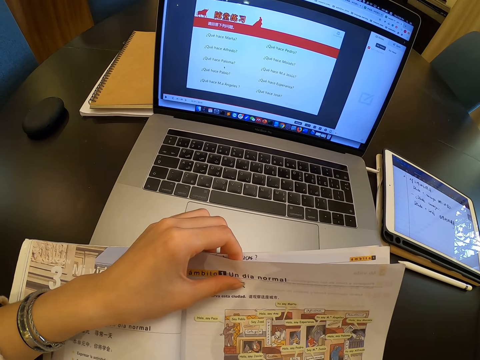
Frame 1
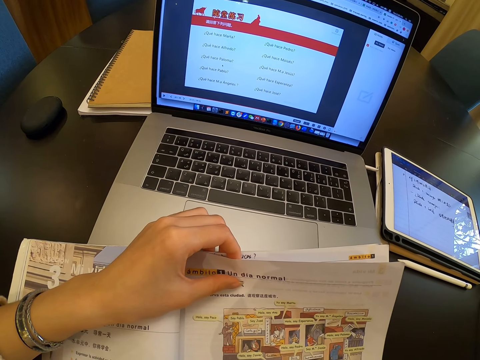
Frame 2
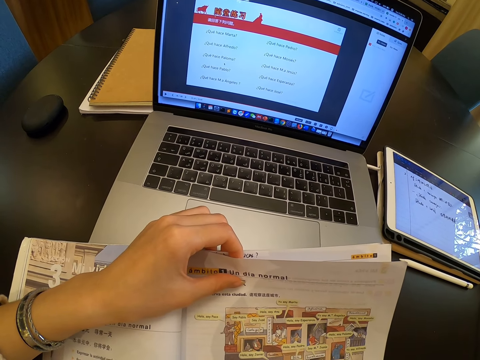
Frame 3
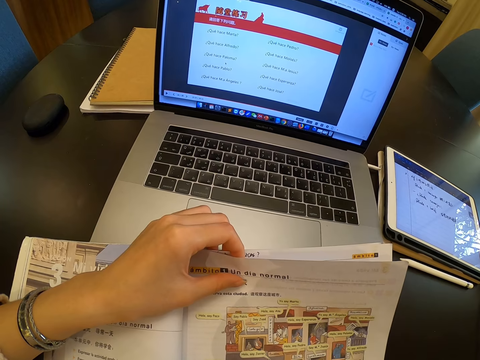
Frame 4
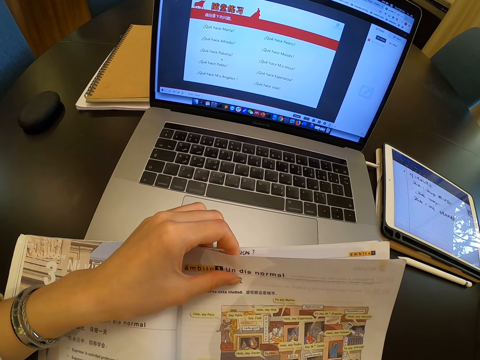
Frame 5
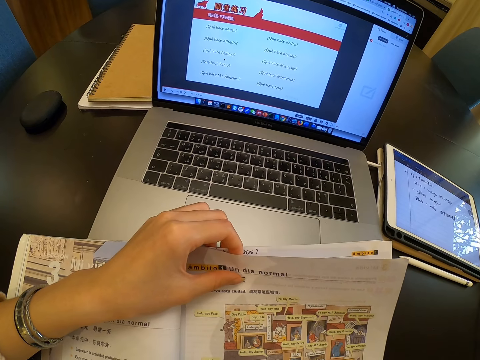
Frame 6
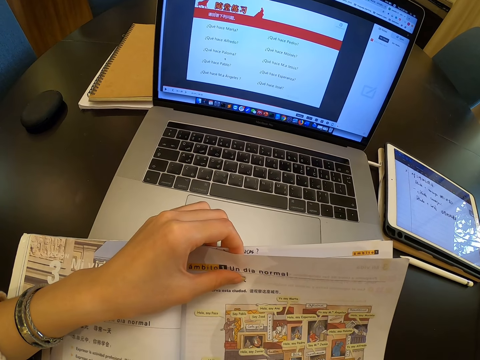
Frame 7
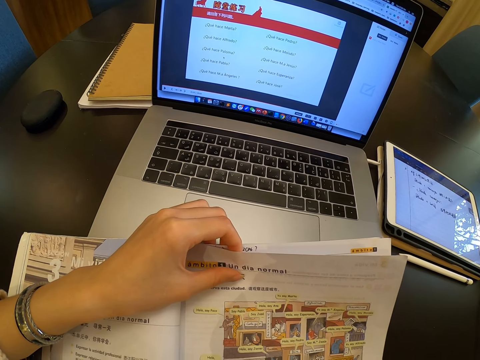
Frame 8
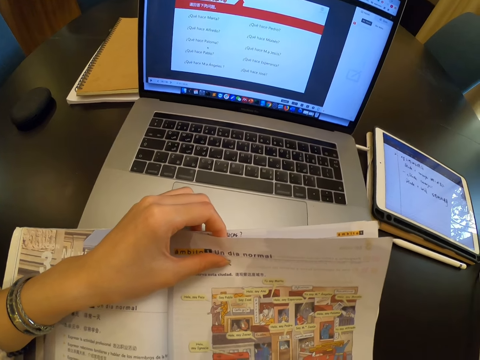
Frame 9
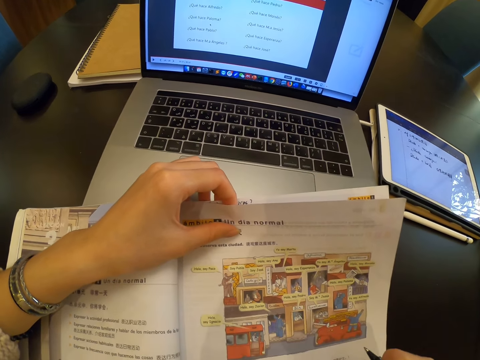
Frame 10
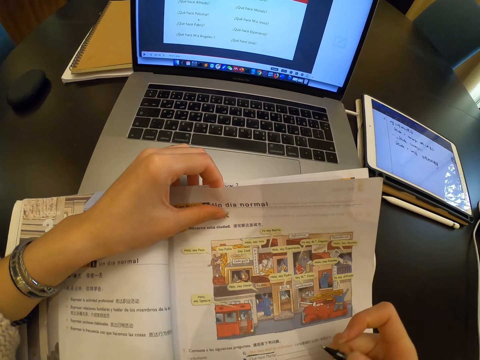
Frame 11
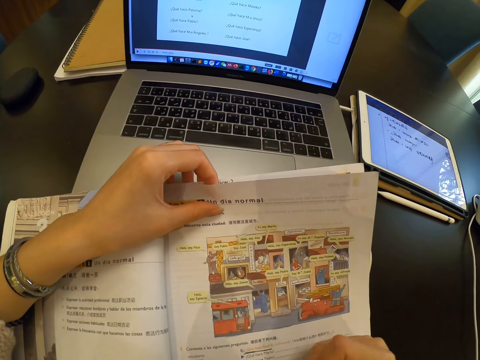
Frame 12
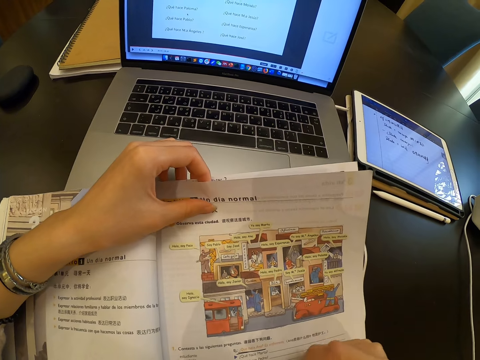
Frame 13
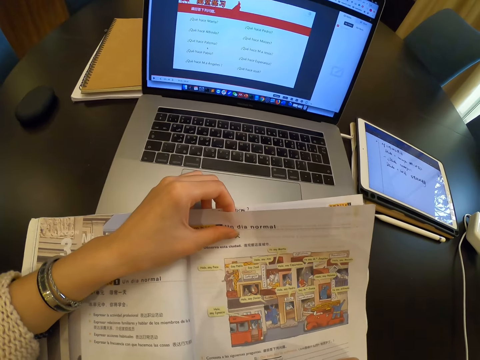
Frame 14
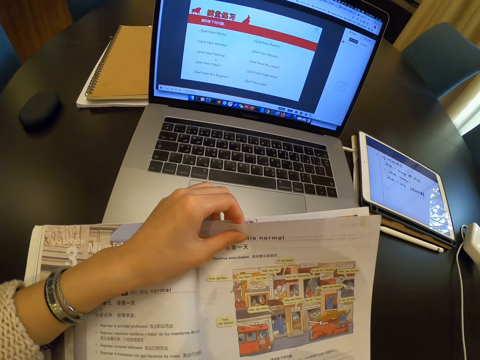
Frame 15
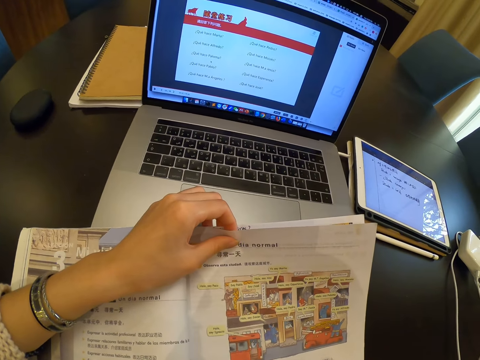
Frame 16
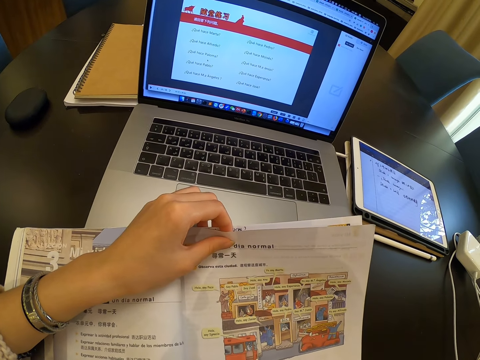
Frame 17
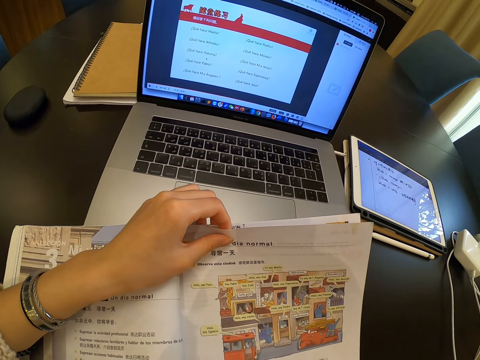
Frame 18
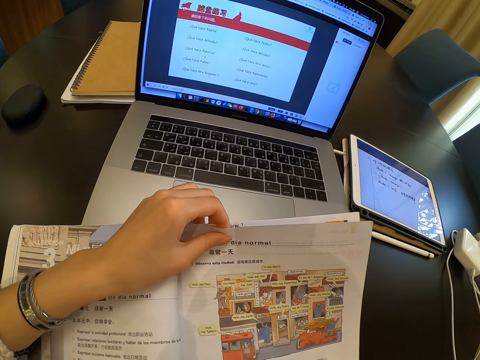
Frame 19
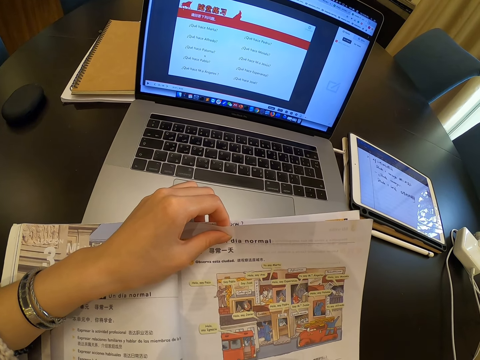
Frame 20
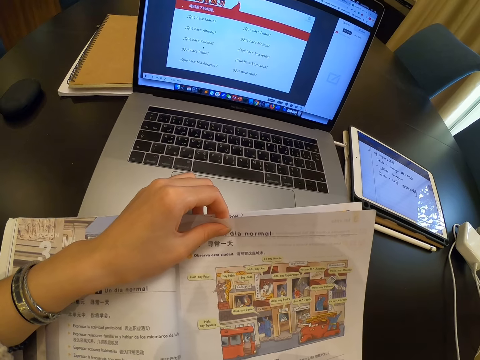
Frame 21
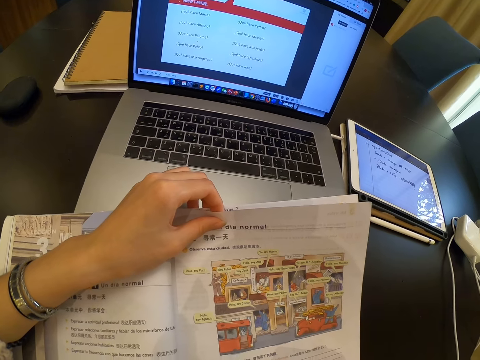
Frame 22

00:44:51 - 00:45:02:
The camera wearer writes in the book with the pen with her right hand.

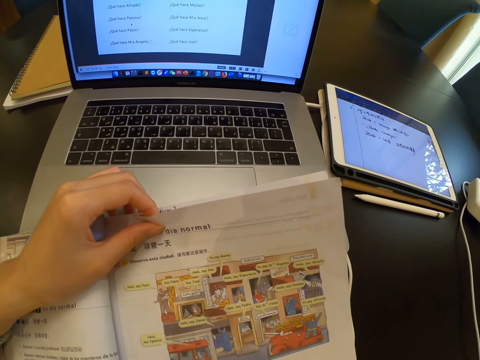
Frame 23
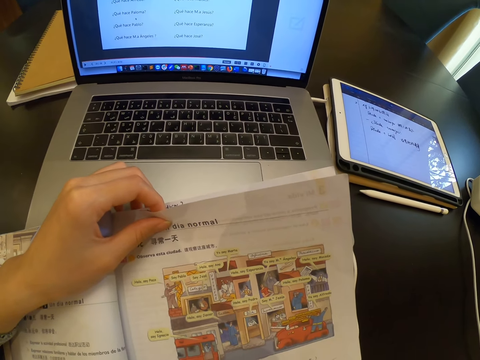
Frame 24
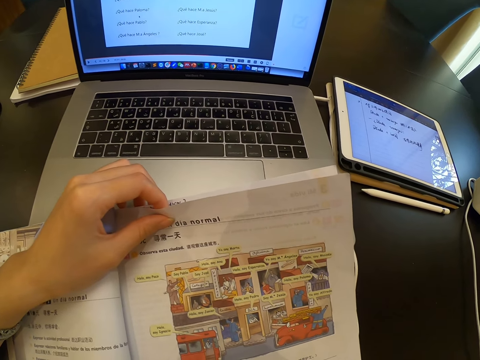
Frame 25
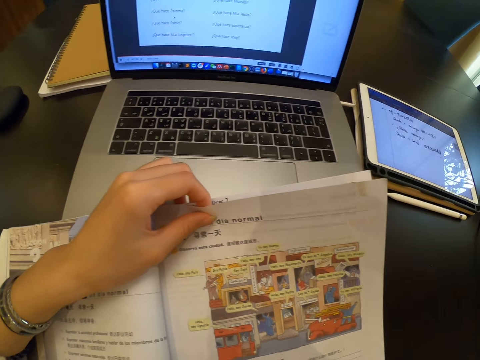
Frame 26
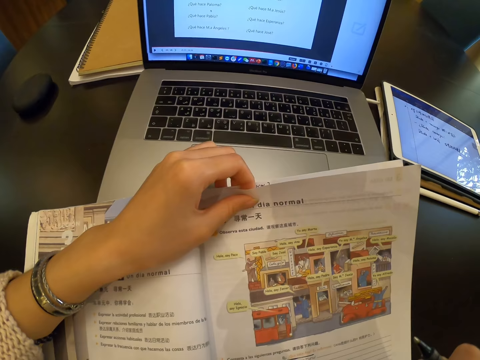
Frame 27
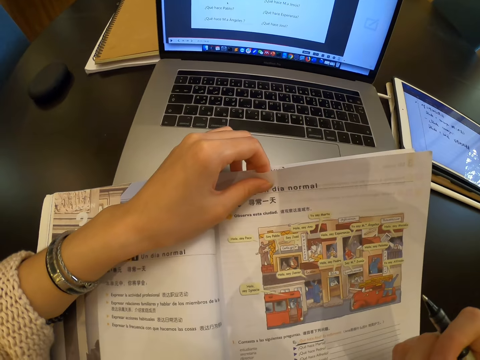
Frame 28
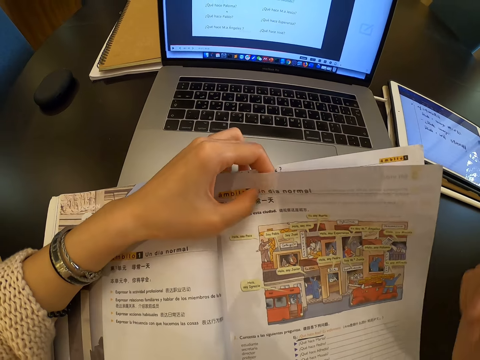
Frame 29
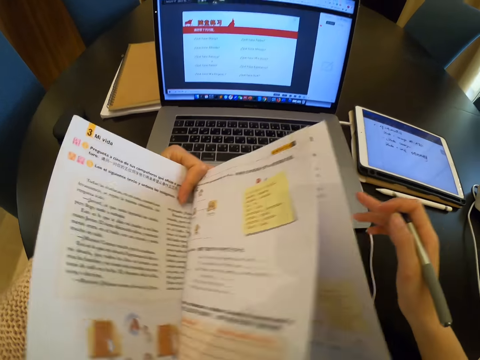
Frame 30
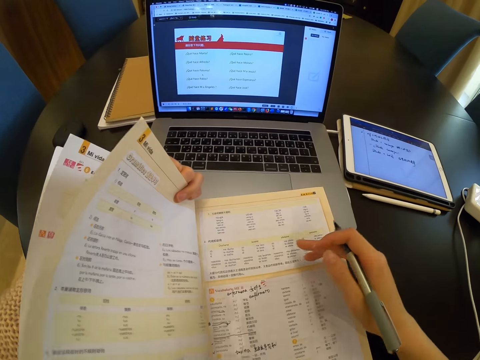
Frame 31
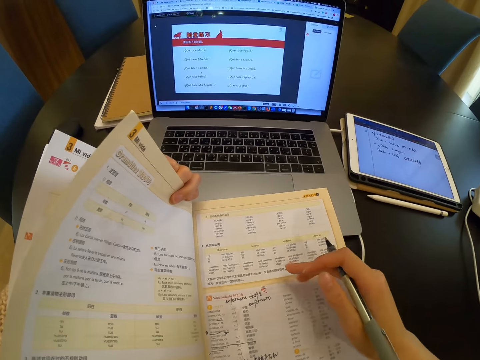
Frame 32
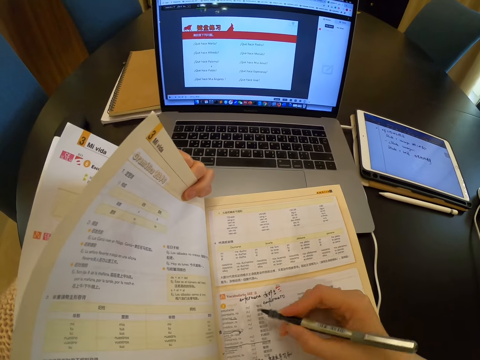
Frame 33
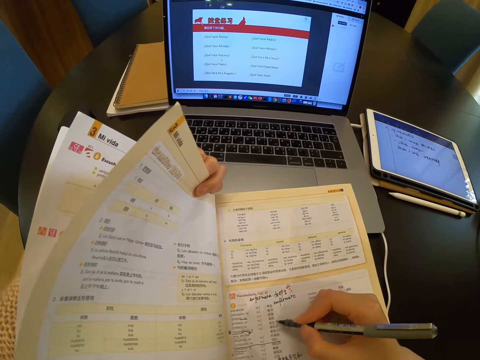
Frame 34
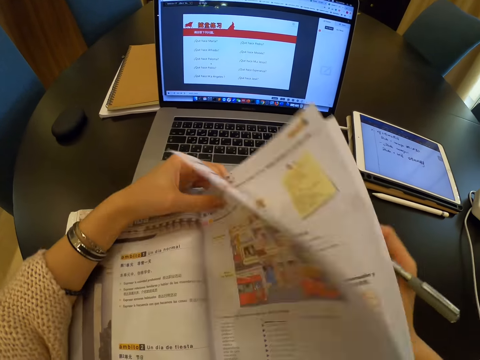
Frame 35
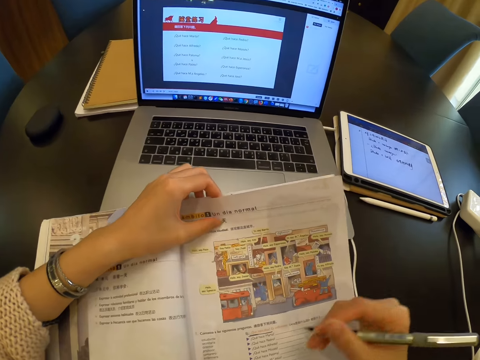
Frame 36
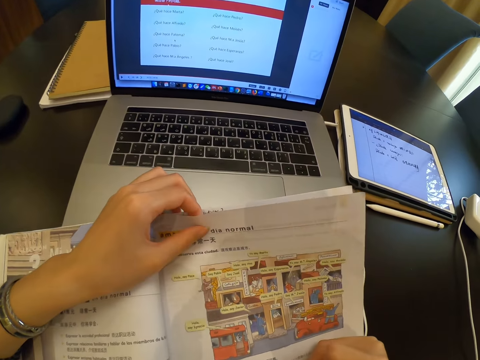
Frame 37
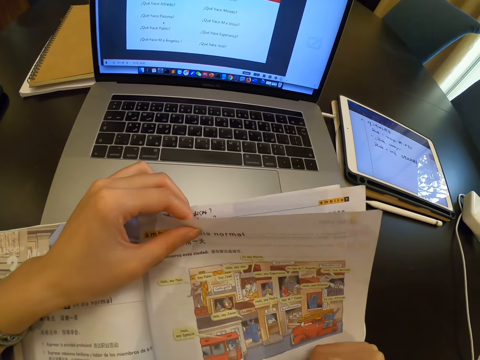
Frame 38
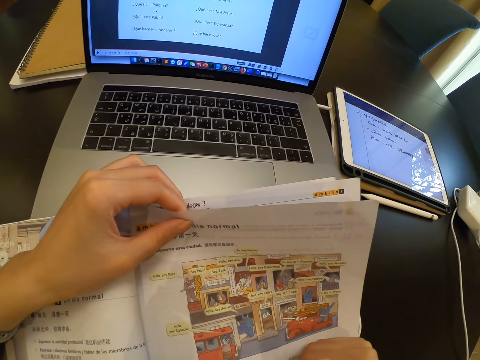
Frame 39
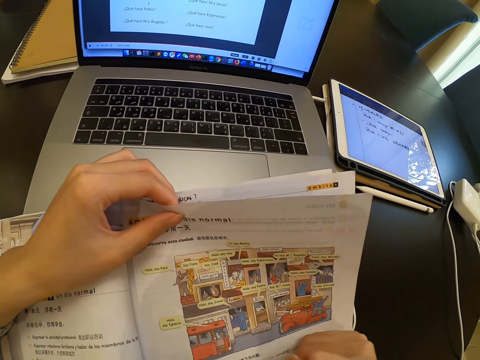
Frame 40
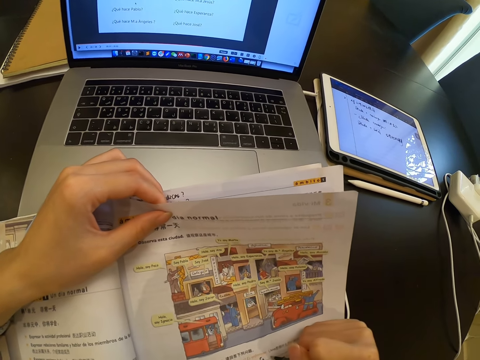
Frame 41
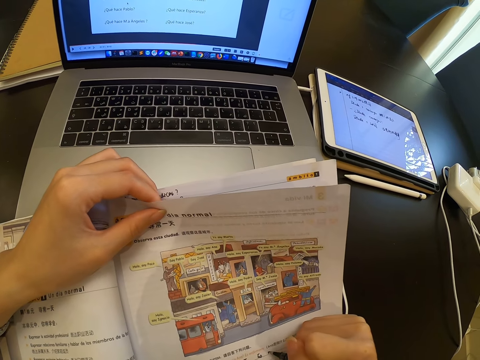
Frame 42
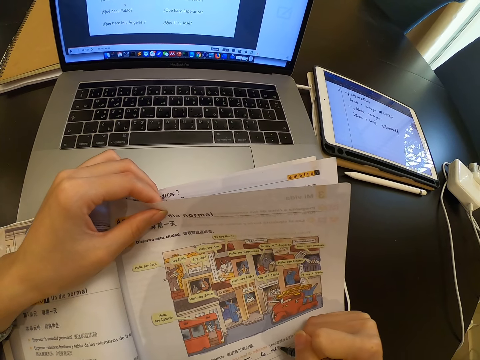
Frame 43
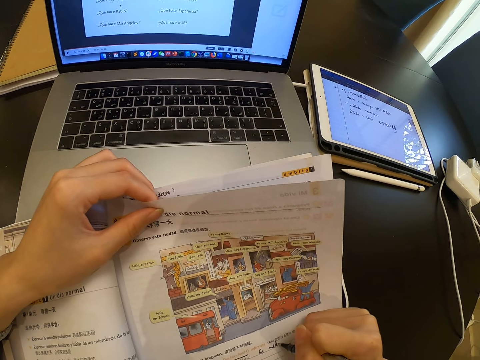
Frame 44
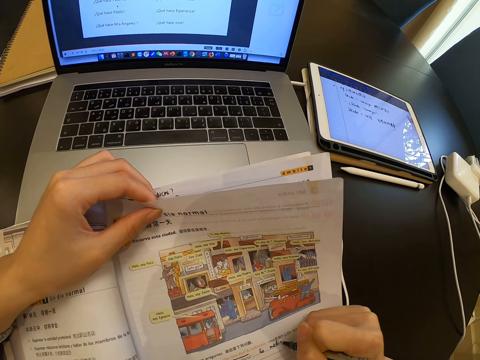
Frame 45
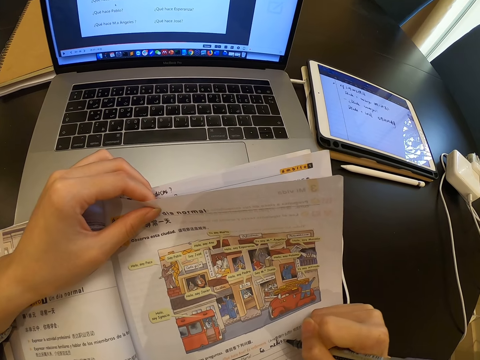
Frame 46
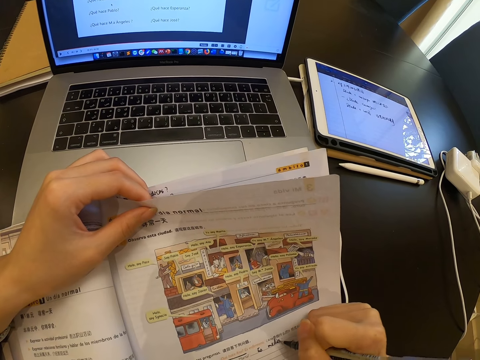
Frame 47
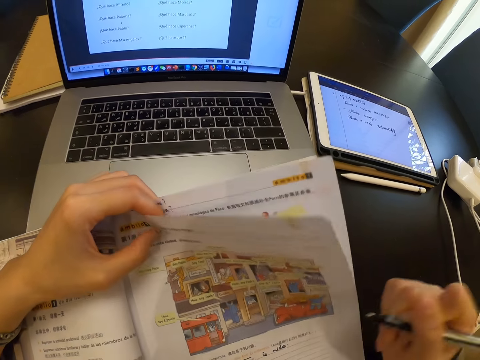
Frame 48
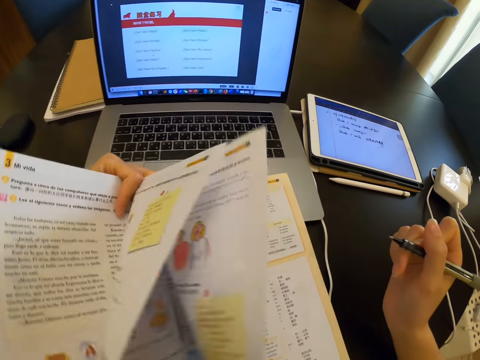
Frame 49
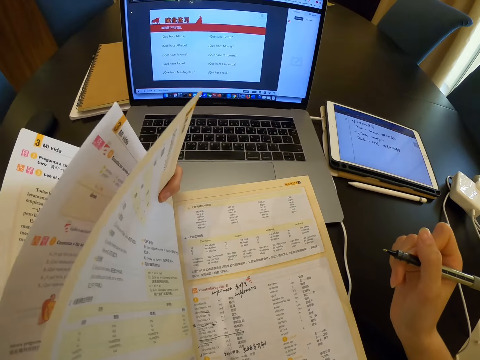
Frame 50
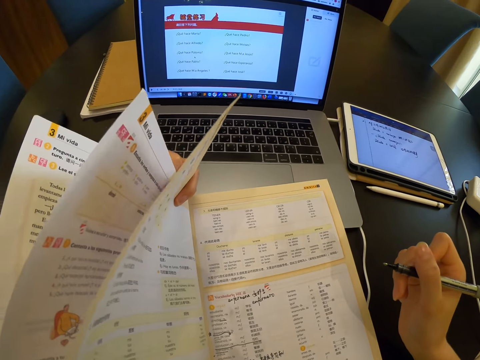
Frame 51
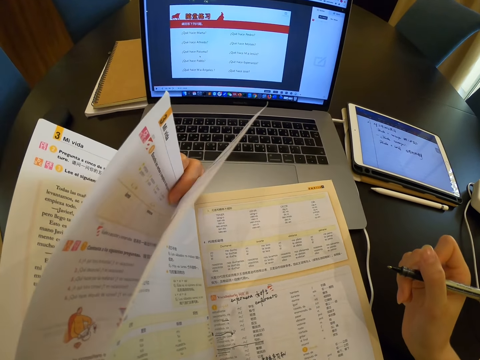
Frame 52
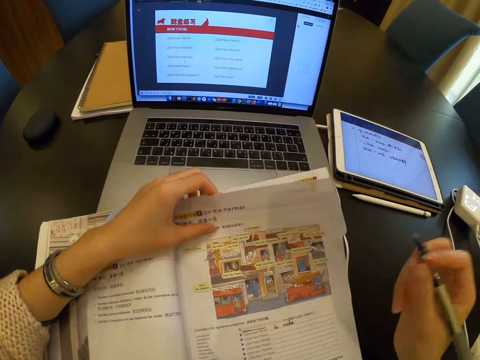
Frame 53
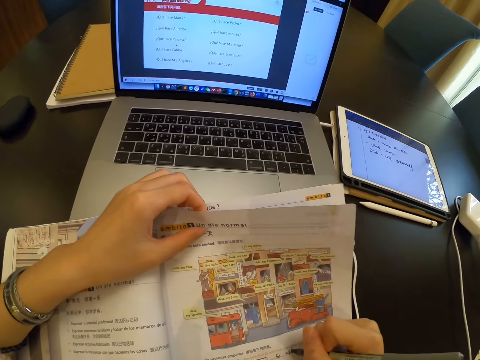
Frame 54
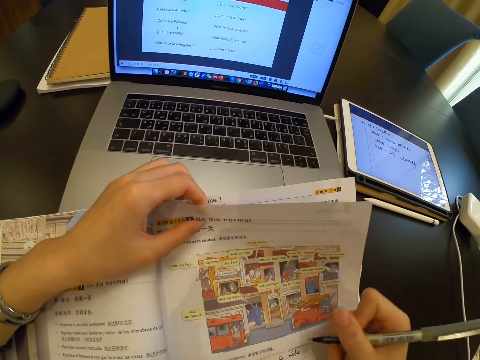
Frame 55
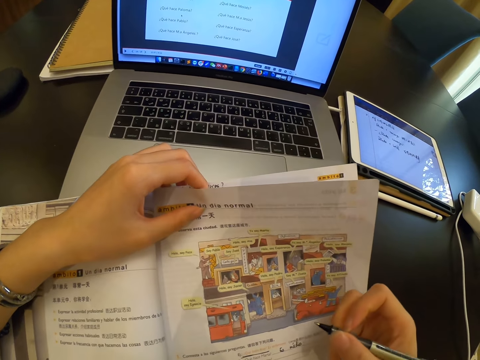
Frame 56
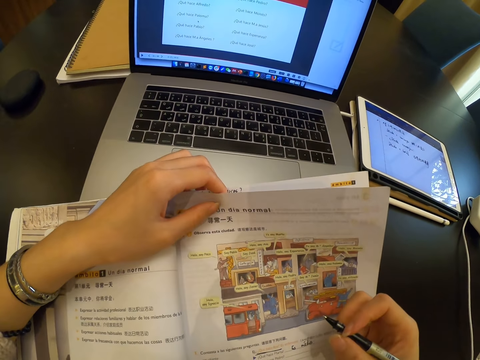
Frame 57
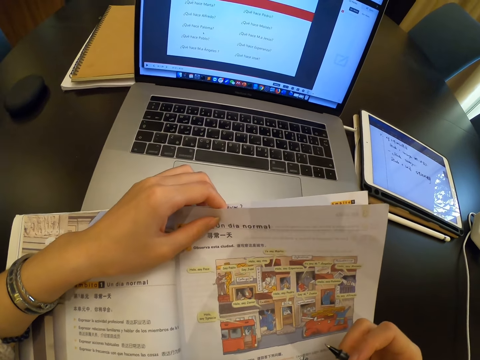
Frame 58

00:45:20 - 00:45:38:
The camera wearer holds a pen with her right hand. She flips pages of the book to the left with her left hand. She flips pages of the book to the right with her left hand. She writes in the book with the pen with her right hand. She flips pages of the book to the left with her left hand. She reads the book. She flips pages of the book to the right with her left hand. She marks on the book.
